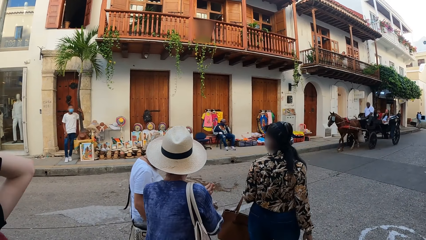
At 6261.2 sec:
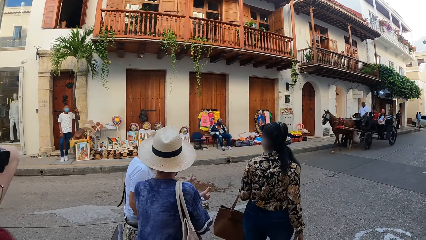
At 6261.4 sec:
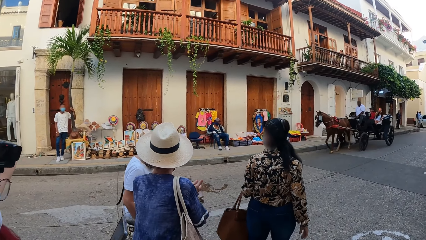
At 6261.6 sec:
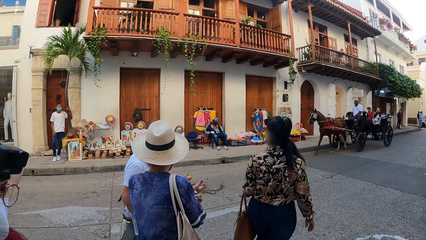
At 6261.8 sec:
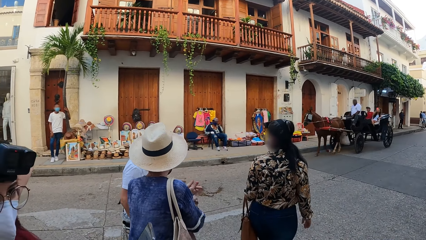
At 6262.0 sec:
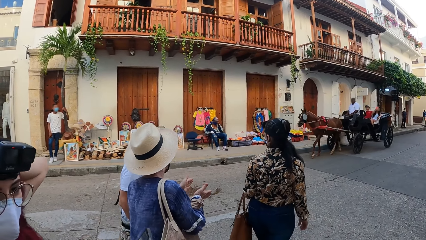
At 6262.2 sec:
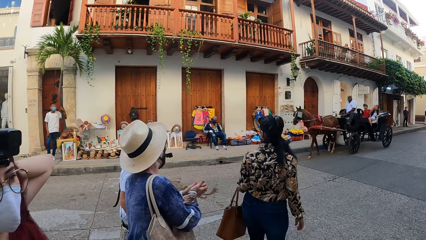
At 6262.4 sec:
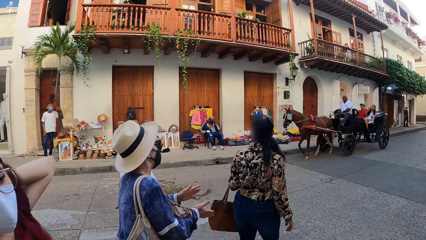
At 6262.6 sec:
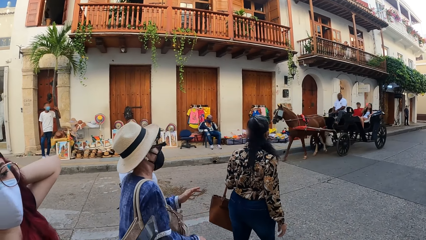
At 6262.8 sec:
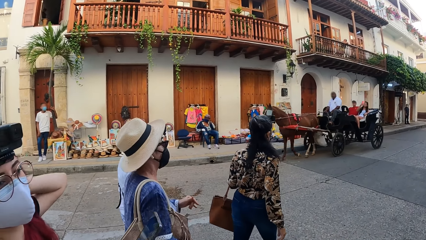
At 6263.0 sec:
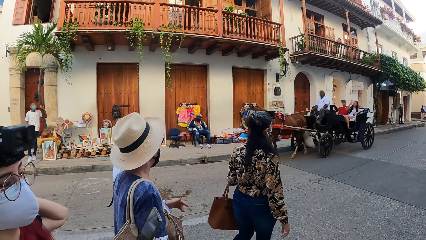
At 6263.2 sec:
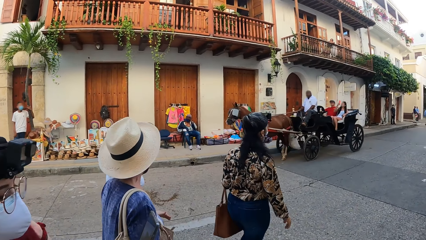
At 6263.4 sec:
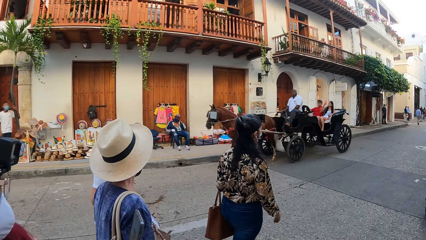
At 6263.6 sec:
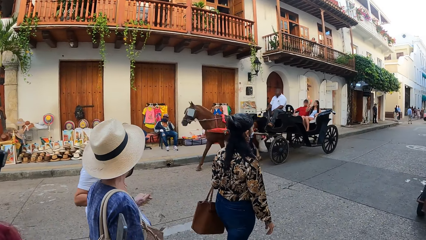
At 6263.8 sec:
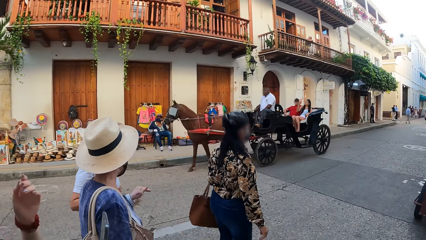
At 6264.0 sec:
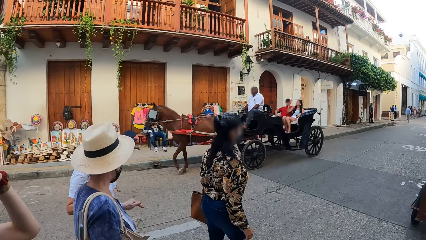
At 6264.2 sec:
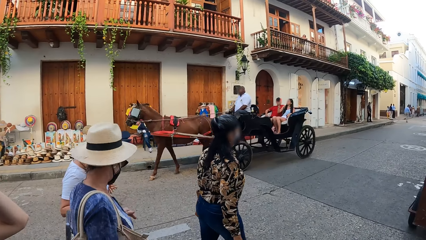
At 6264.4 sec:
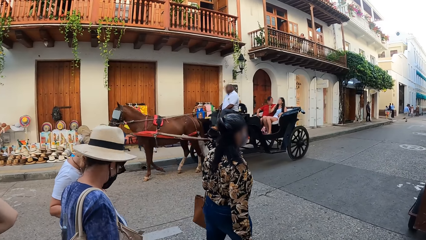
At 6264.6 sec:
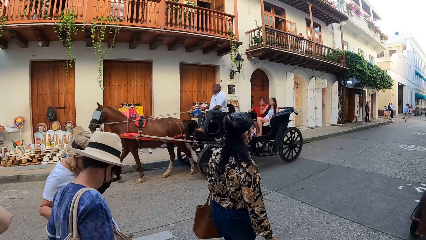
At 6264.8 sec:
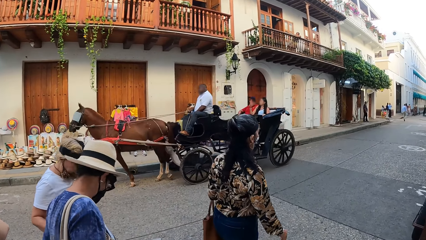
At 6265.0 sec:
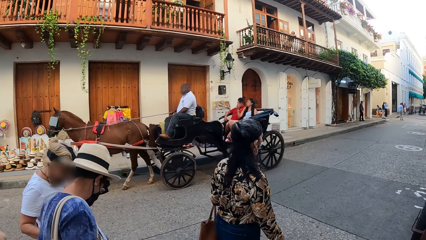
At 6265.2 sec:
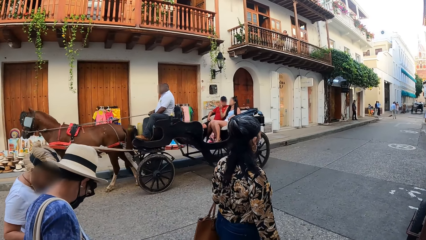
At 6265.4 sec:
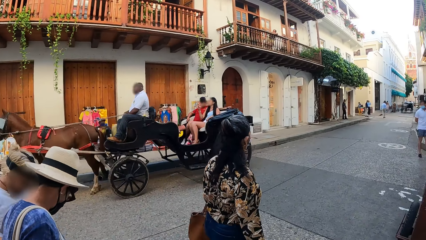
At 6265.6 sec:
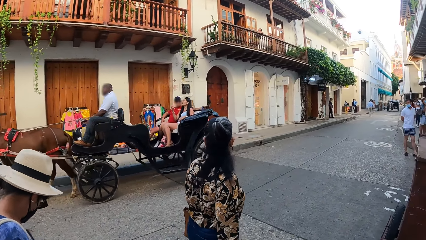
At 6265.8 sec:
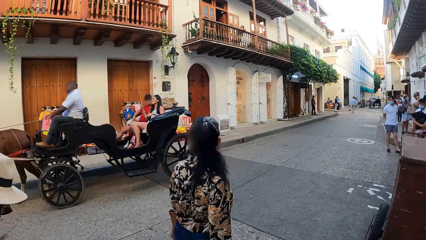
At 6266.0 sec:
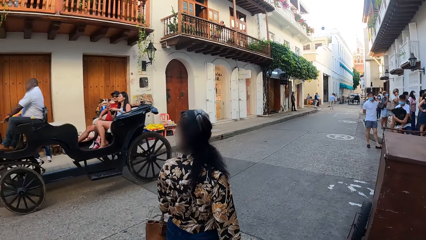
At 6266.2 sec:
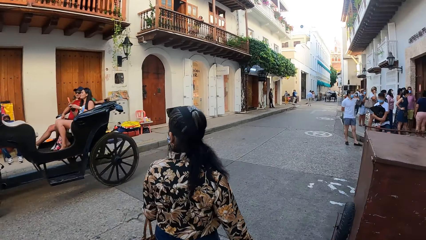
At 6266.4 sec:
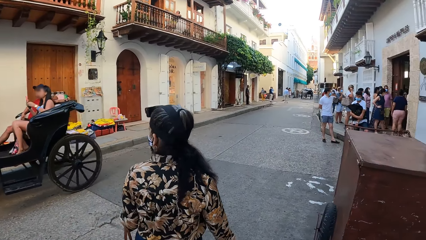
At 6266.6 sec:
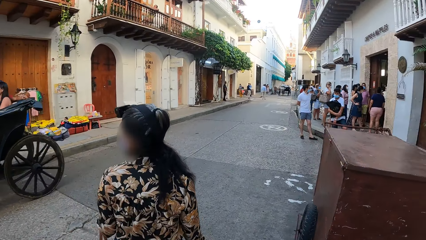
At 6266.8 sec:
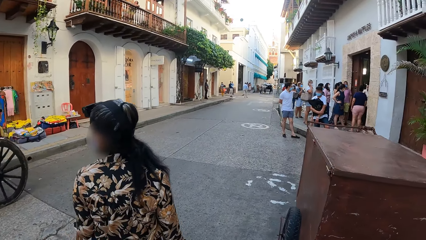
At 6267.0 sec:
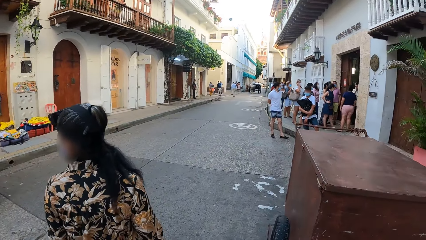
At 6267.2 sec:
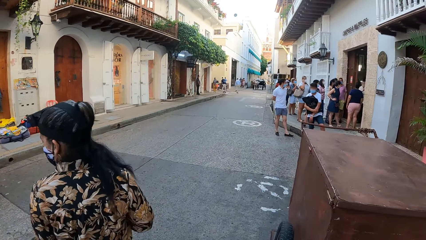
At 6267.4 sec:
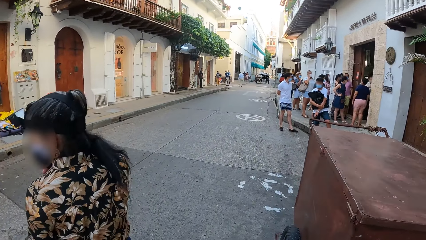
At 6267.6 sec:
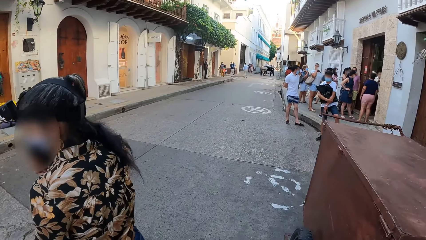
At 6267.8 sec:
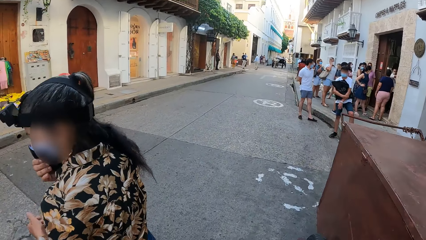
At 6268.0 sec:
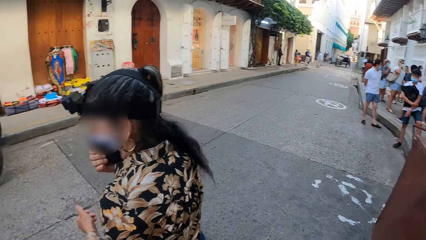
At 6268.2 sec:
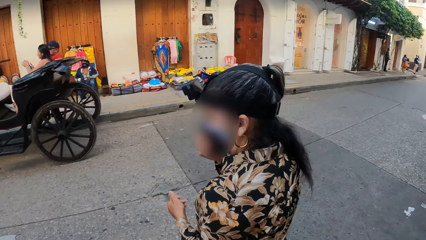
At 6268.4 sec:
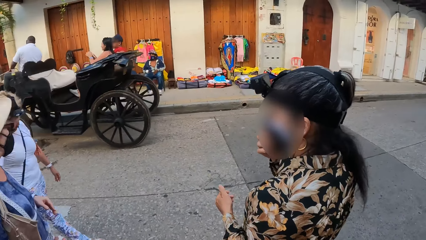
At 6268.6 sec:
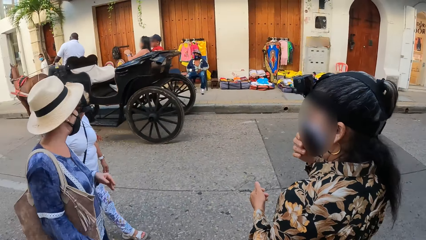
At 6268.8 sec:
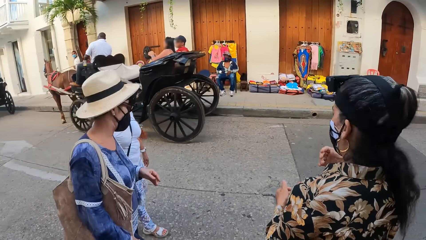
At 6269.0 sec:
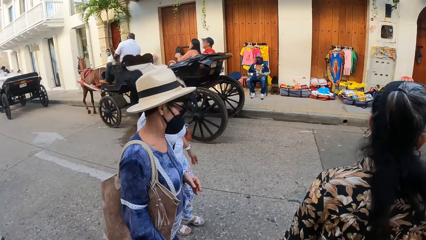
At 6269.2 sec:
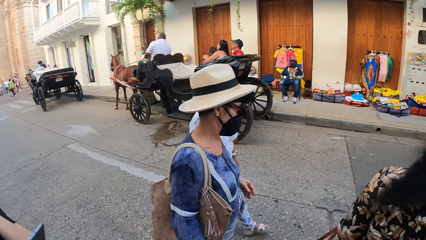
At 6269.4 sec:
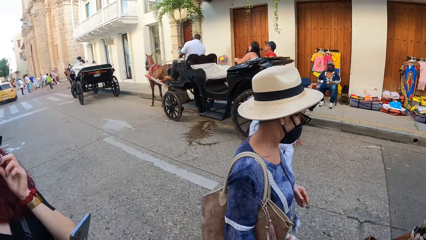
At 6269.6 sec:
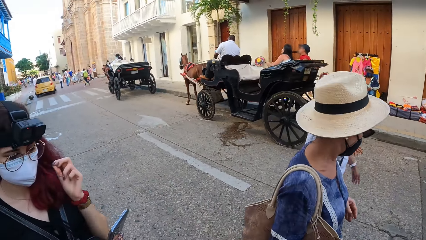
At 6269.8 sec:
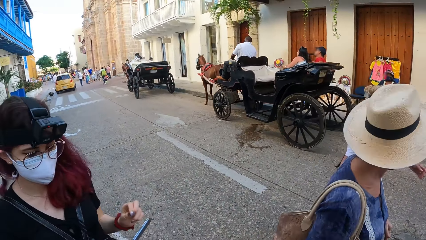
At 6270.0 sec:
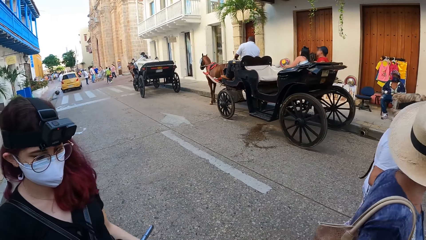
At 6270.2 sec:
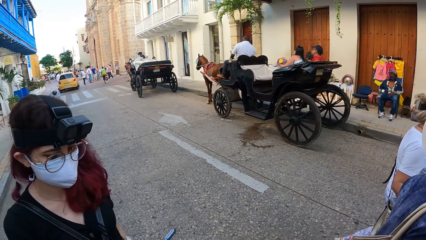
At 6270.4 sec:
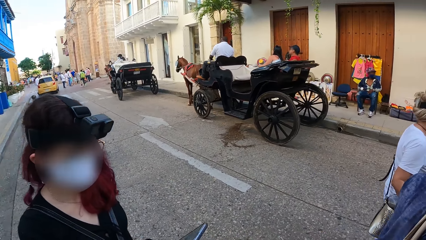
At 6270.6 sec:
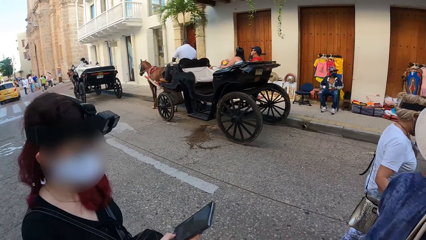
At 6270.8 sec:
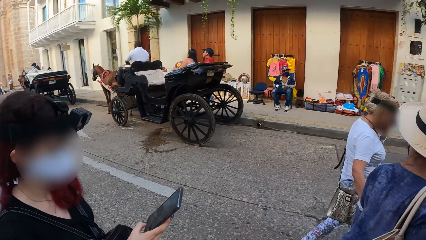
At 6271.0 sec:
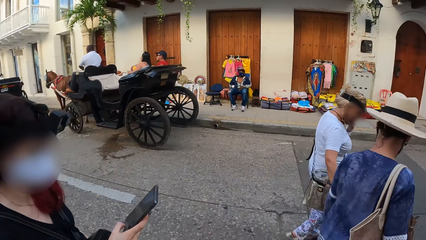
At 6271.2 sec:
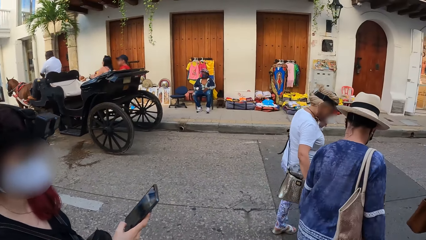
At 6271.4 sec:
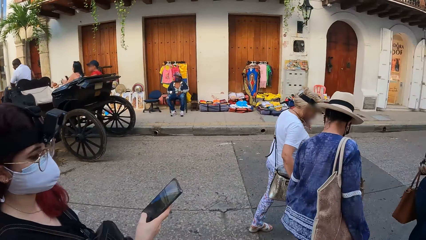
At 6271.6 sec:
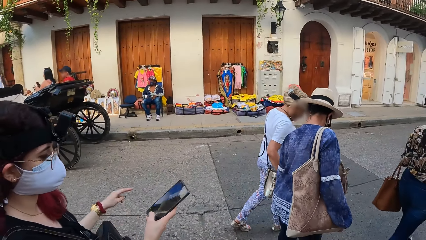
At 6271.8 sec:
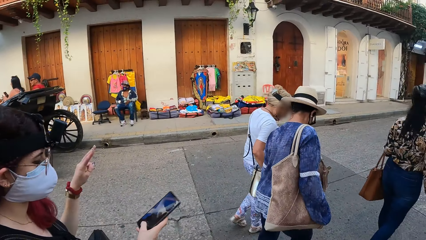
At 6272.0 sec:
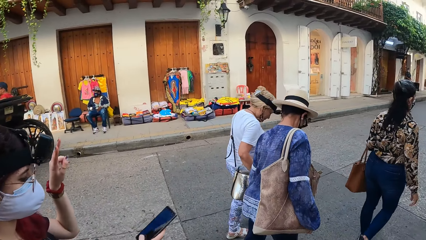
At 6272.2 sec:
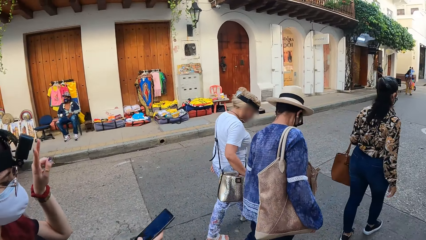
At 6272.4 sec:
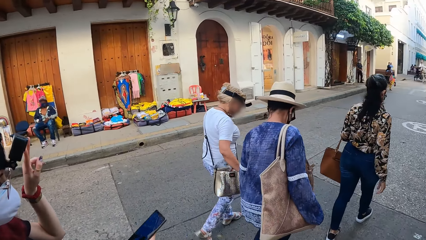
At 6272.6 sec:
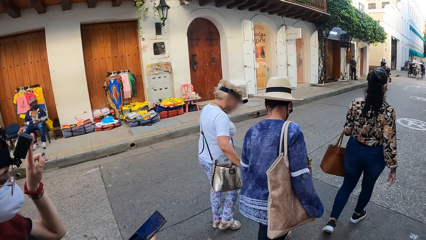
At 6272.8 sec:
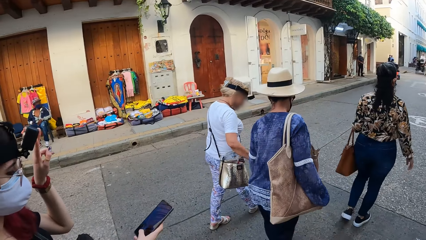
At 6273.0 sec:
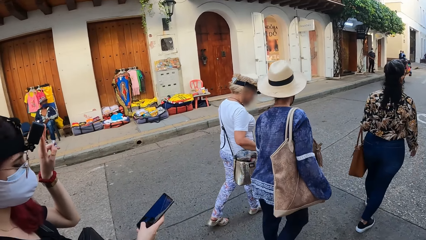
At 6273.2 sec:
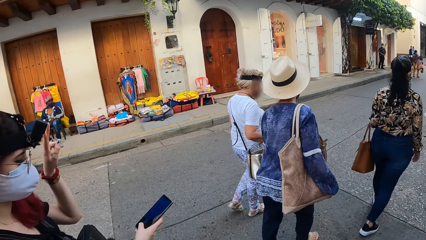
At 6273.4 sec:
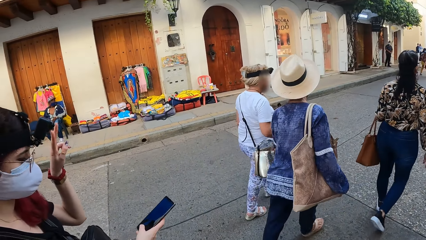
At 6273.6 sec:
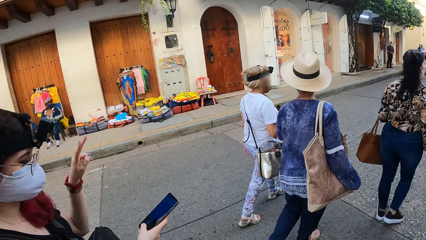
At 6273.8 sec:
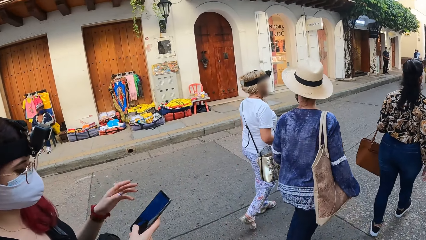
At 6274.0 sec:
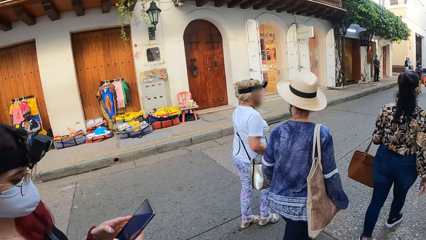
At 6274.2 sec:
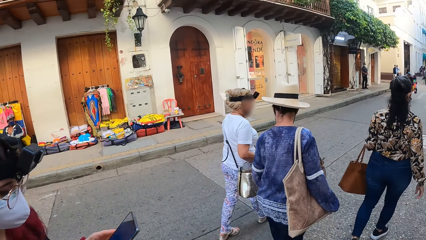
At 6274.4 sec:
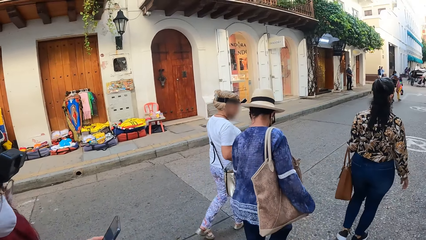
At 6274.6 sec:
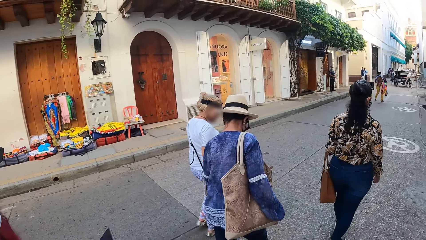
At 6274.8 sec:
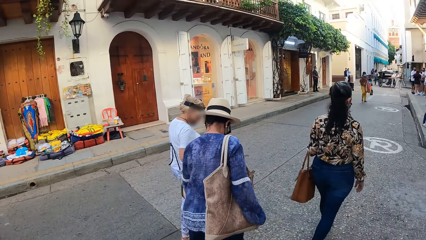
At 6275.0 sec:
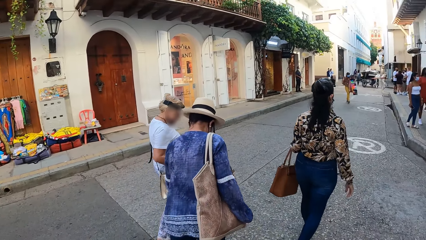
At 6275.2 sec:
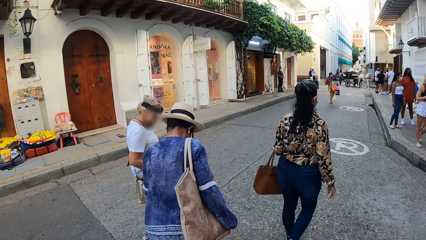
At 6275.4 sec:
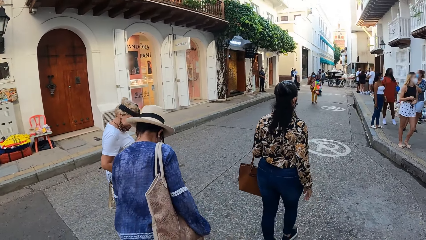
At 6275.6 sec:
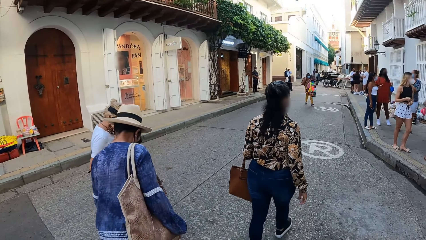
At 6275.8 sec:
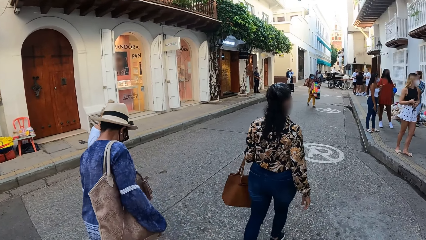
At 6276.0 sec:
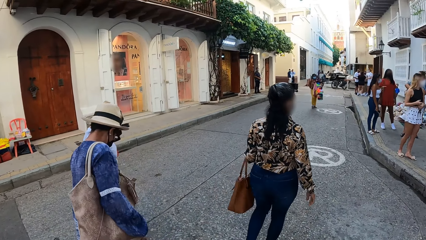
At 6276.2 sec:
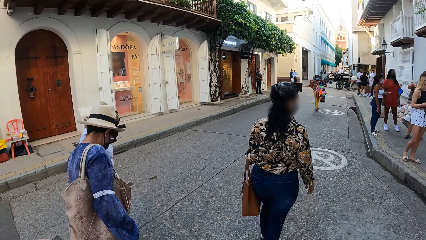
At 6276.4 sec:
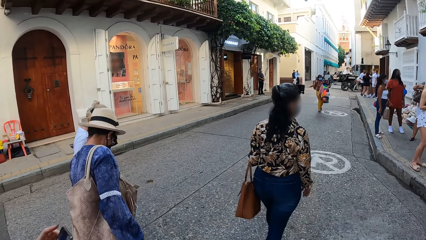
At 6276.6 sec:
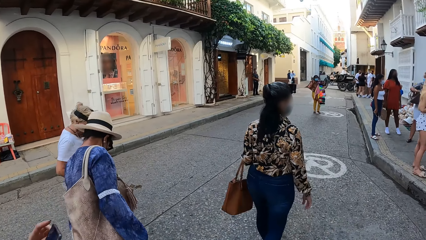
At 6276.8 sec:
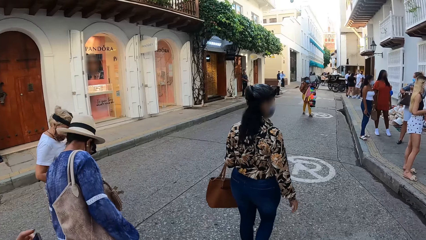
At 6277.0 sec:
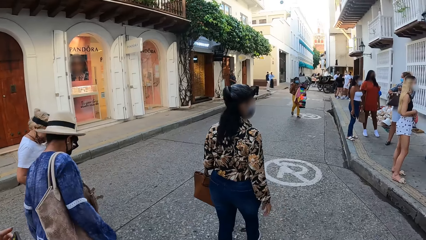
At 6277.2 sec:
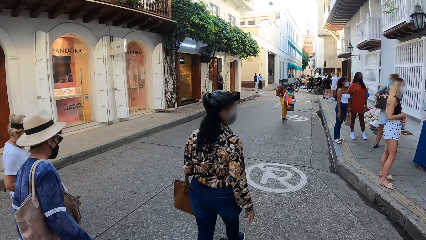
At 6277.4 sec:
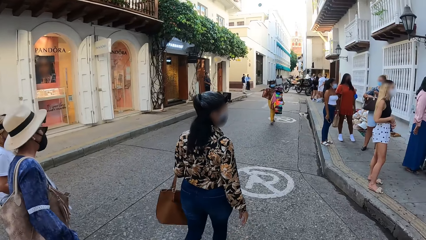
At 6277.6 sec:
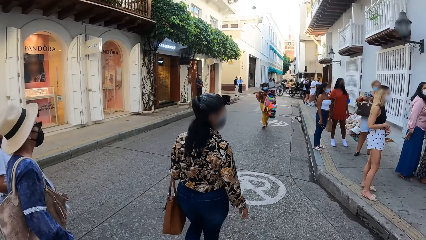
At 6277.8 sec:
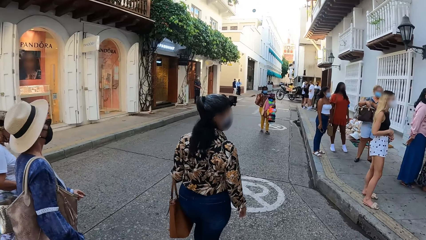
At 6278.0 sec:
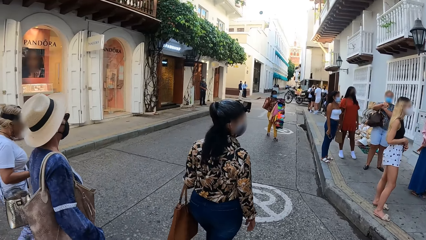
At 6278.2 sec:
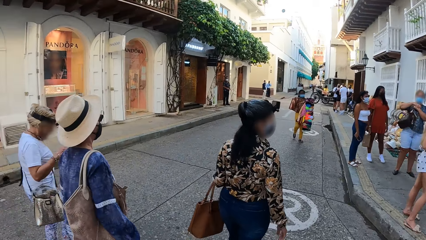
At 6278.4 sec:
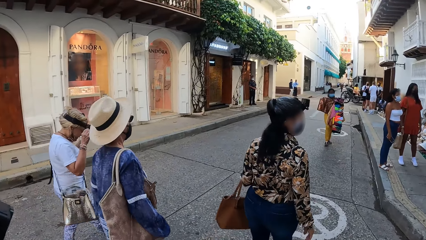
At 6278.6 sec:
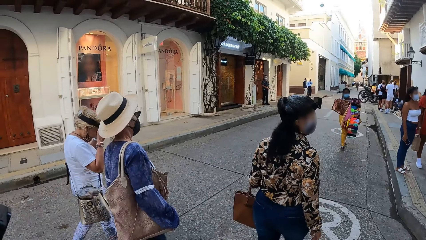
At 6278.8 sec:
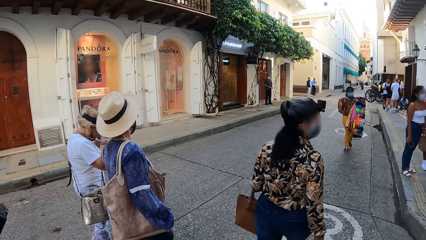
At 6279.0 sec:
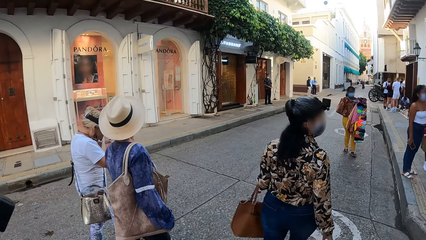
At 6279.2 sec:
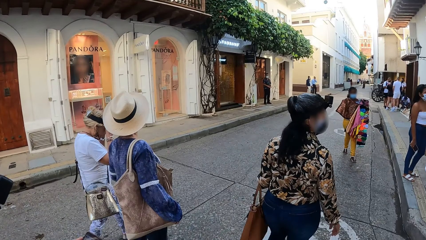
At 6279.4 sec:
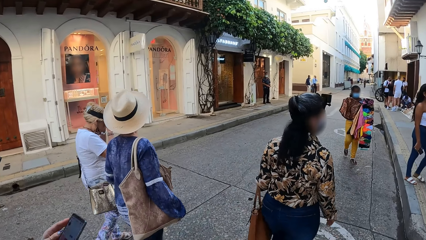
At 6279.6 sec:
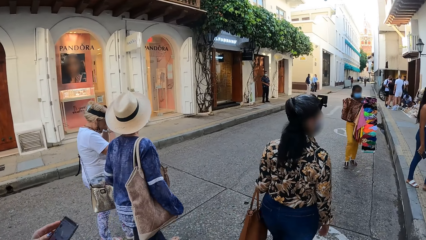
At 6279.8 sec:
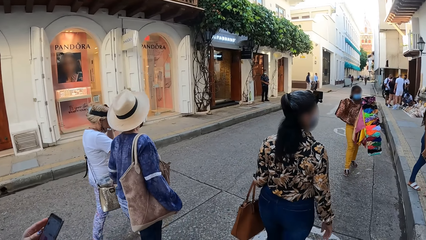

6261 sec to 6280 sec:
A woman adjusts a face mask on her face with her right hand.
